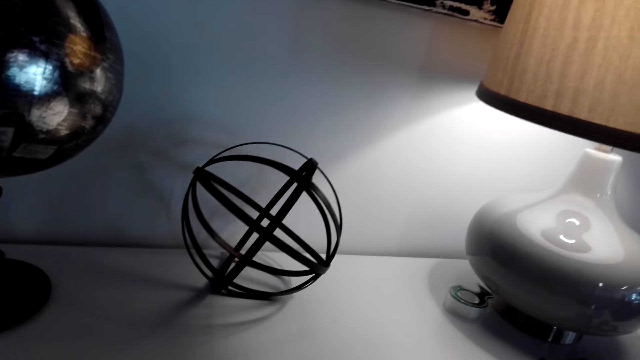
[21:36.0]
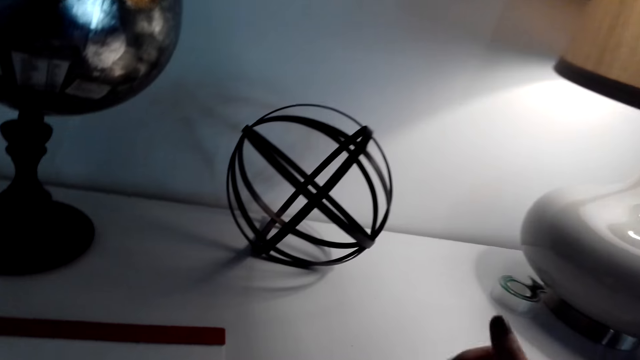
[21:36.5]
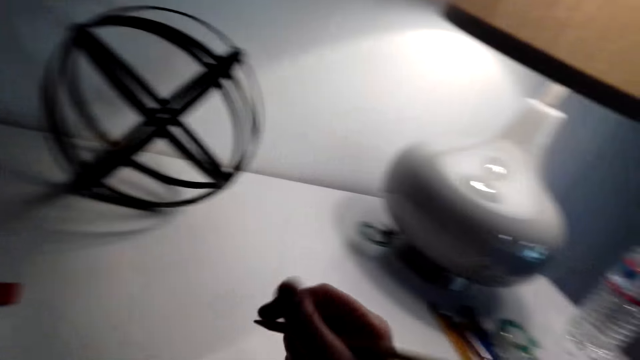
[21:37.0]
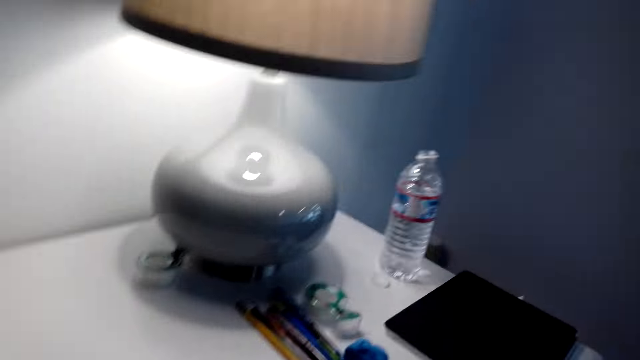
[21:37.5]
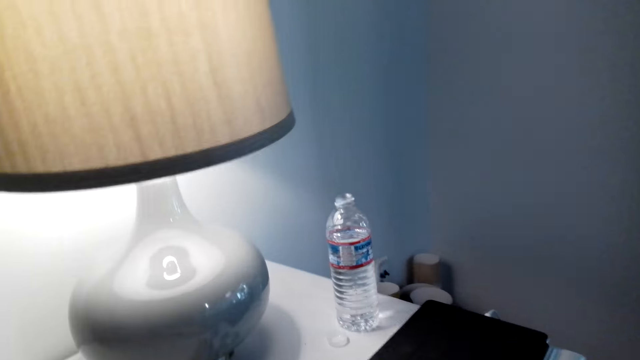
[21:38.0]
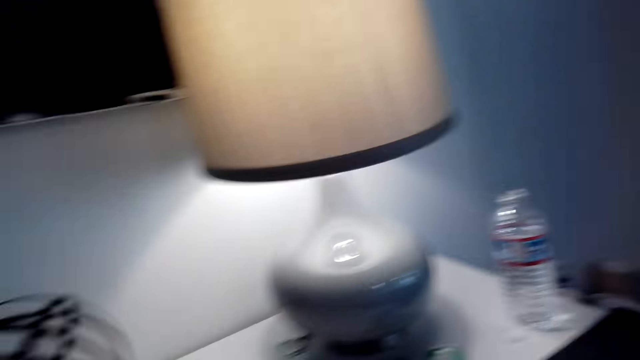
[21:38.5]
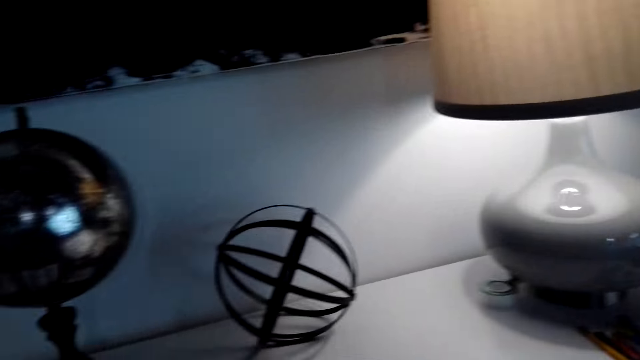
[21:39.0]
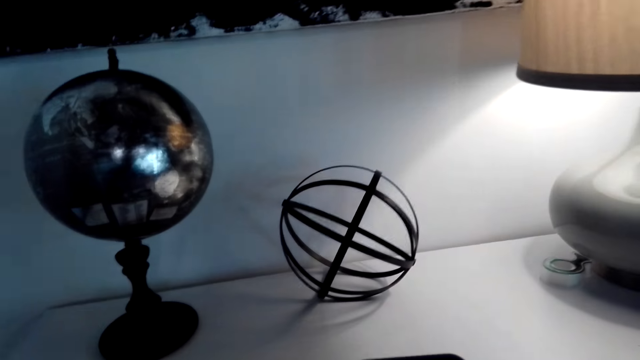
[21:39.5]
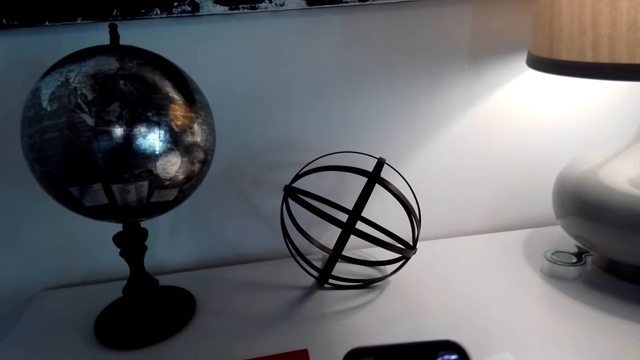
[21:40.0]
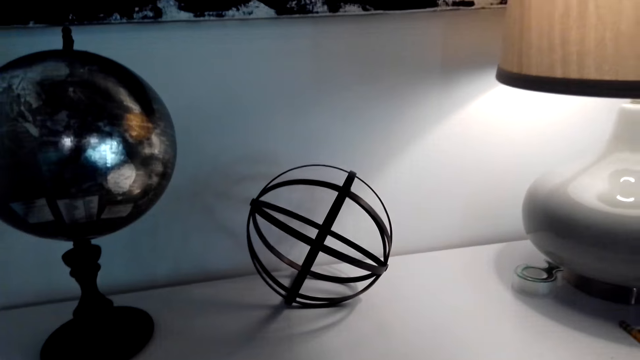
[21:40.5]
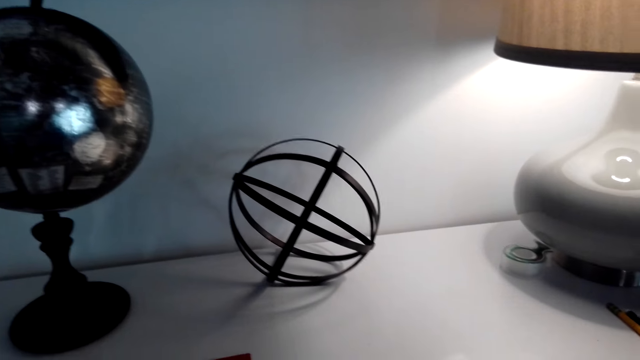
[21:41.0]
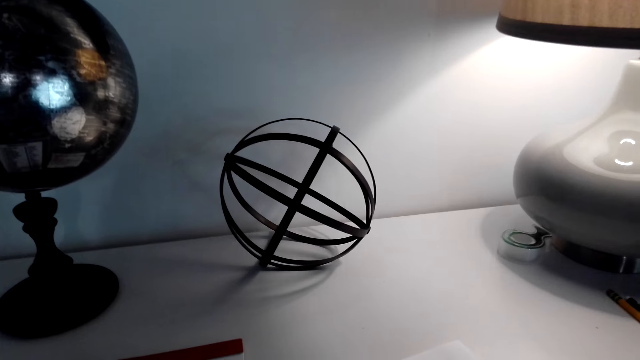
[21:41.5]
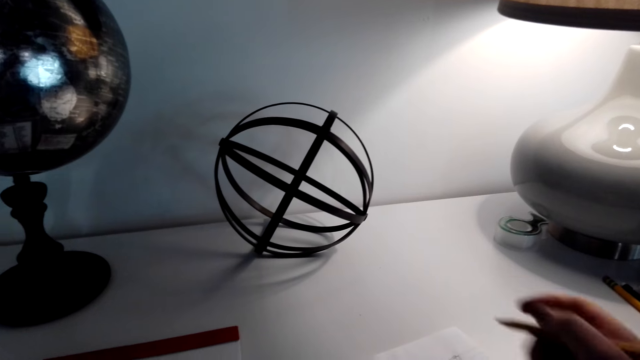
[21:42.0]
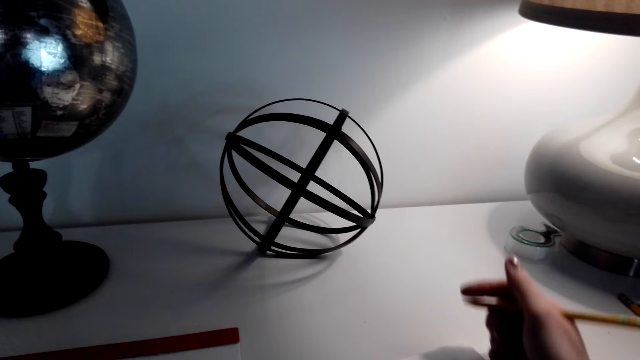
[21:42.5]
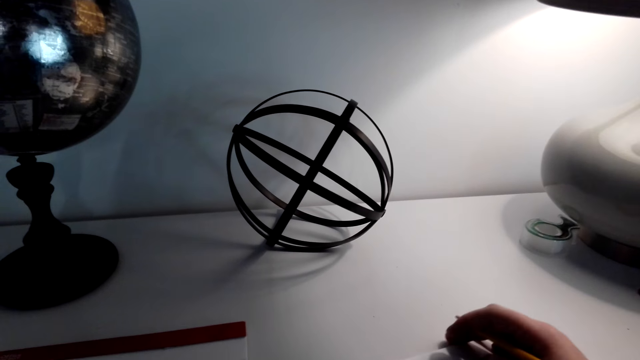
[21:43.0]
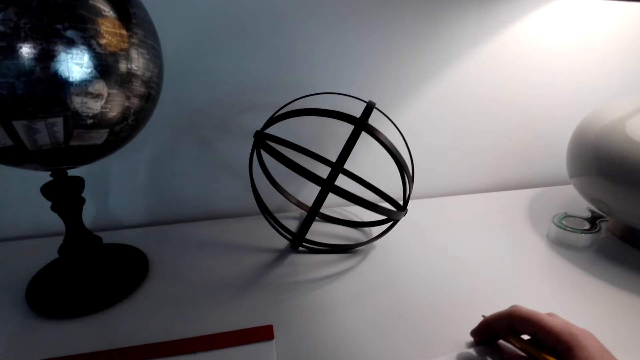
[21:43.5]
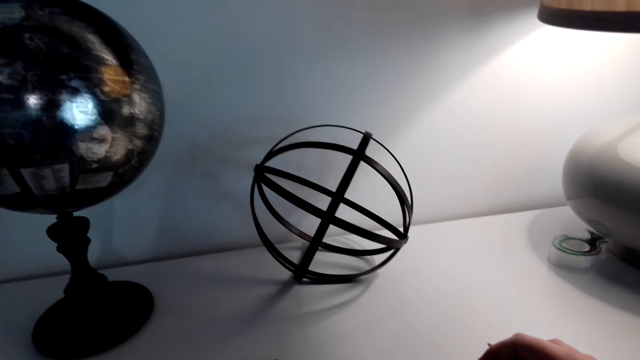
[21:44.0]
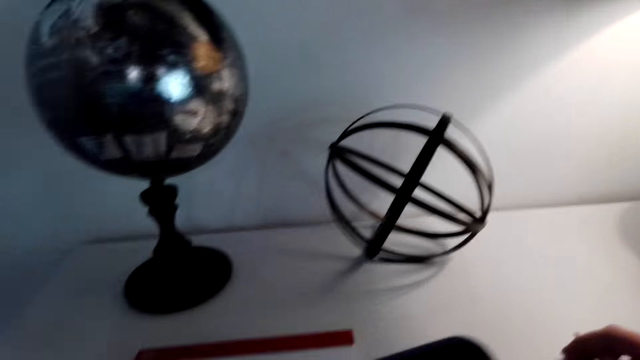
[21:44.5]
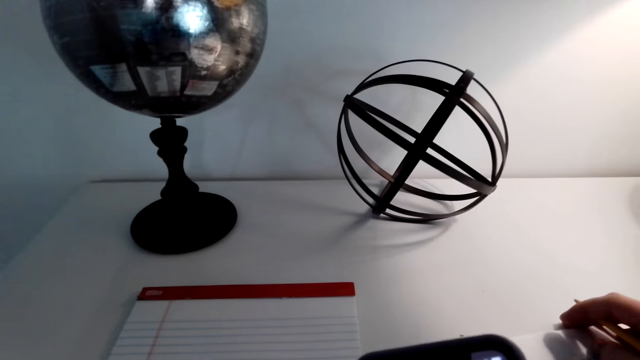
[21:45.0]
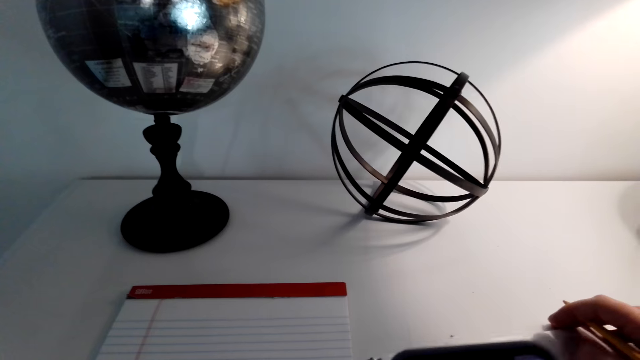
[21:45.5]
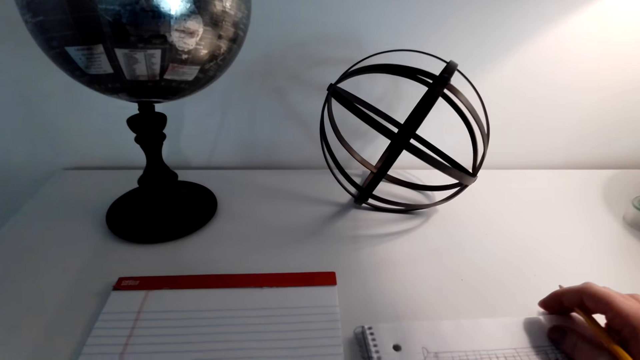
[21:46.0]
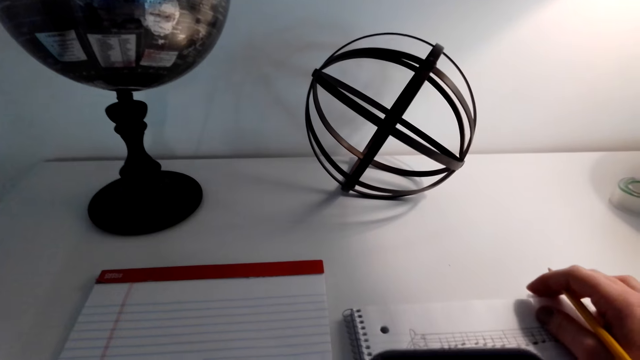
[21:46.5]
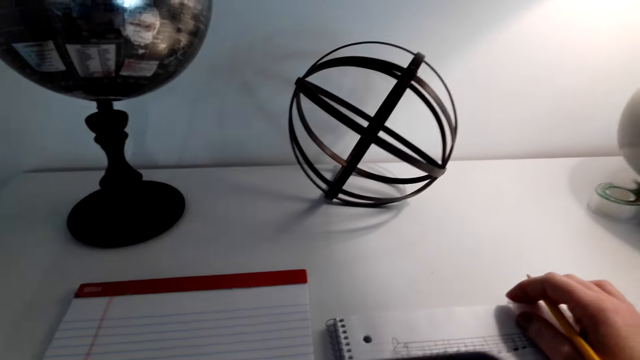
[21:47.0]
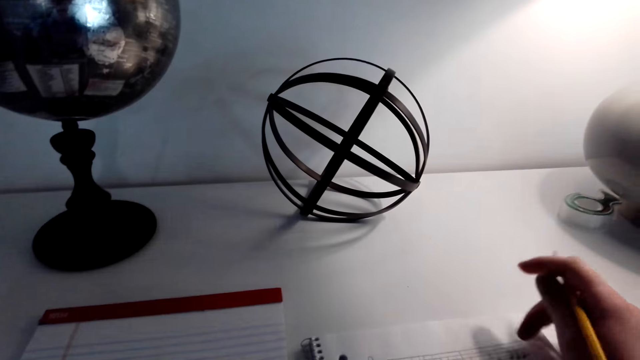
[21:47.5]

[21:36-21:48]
The camera wearer looks around the desk. They hold the phone. They talk on the phone.

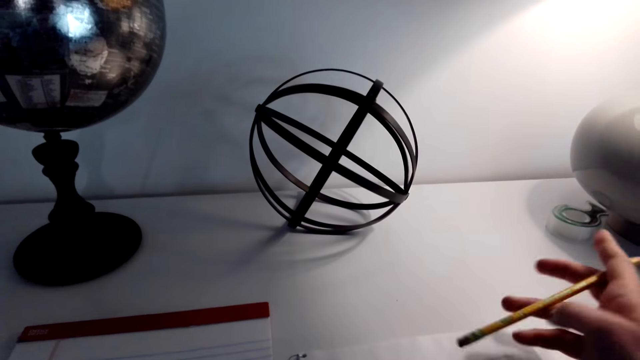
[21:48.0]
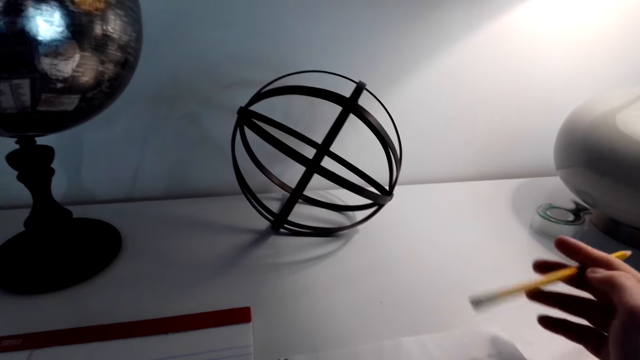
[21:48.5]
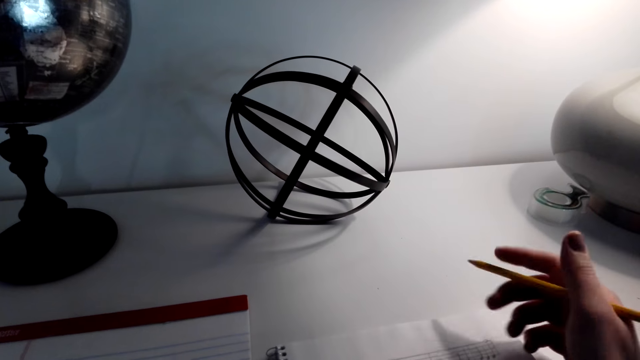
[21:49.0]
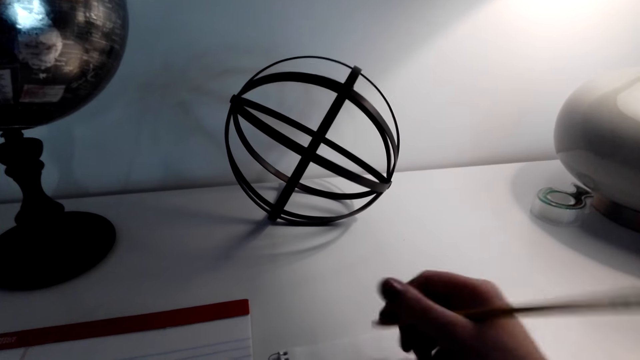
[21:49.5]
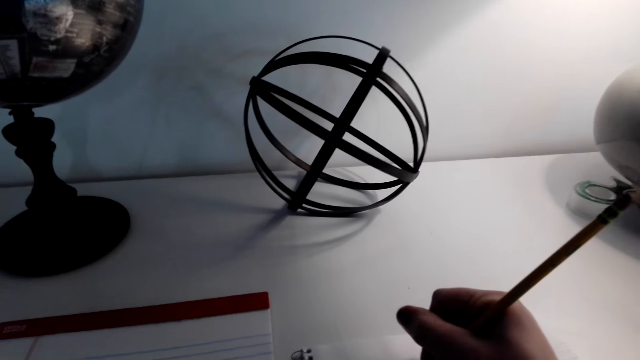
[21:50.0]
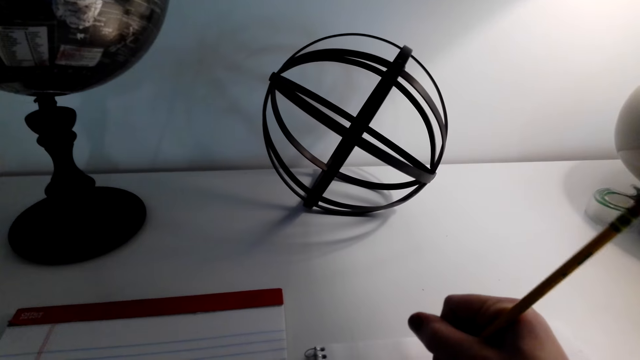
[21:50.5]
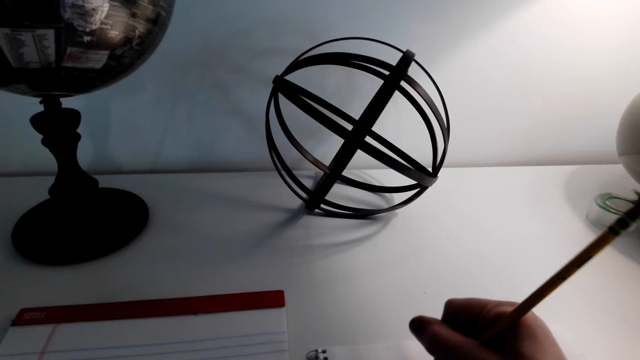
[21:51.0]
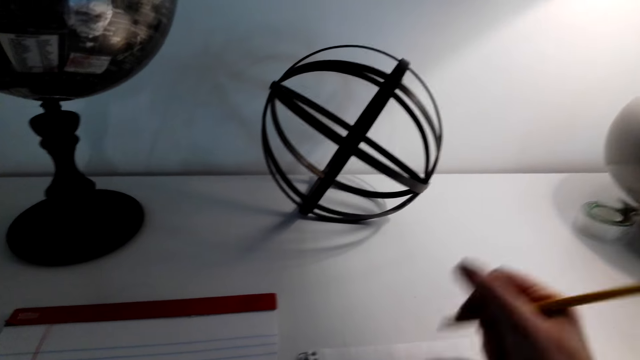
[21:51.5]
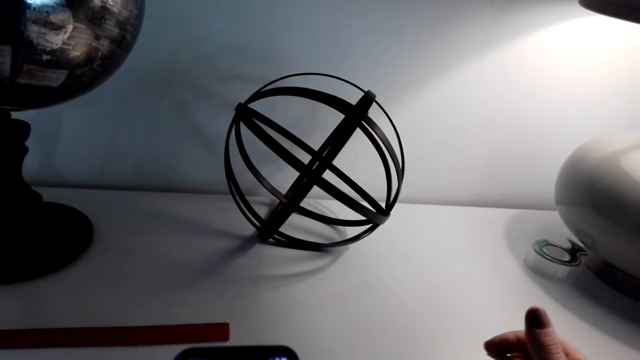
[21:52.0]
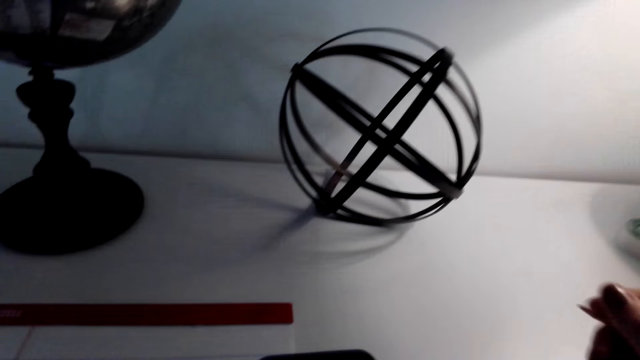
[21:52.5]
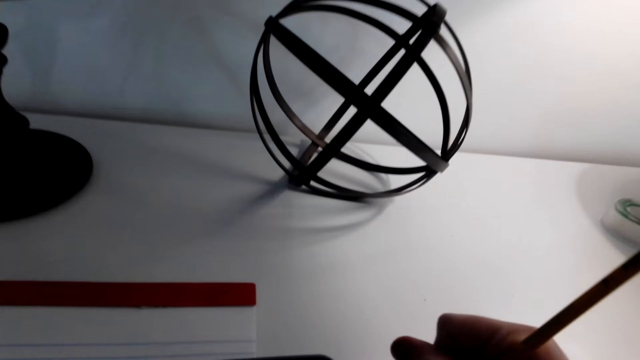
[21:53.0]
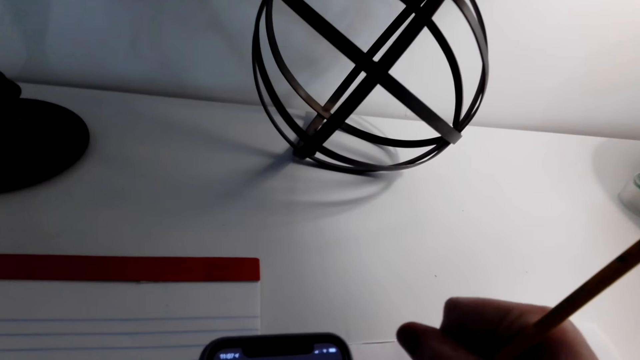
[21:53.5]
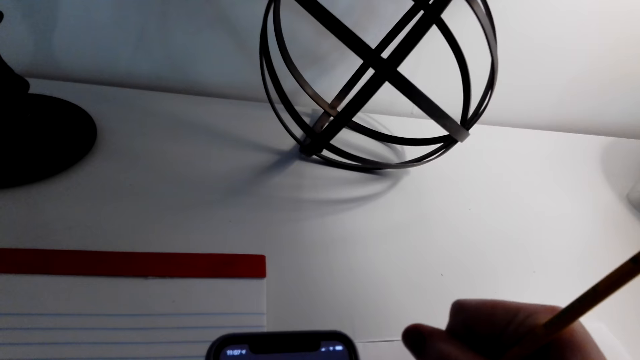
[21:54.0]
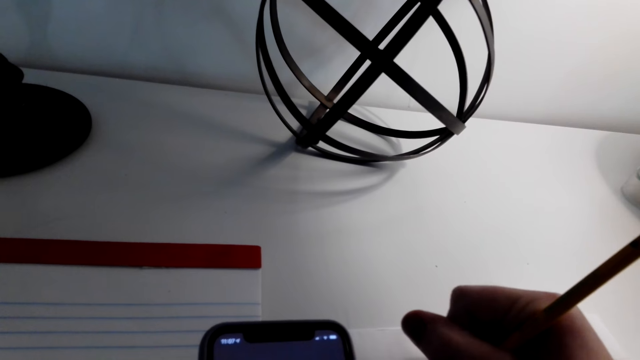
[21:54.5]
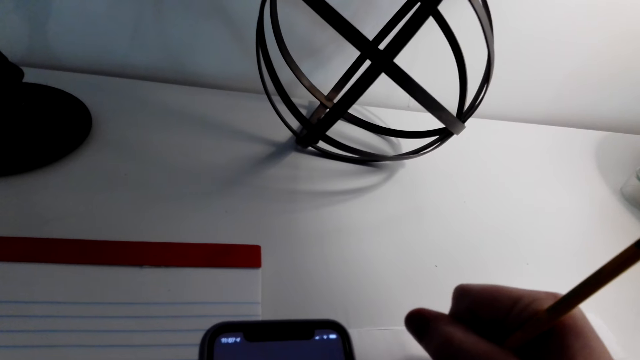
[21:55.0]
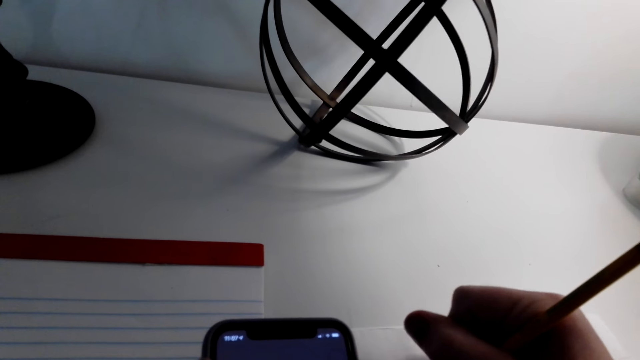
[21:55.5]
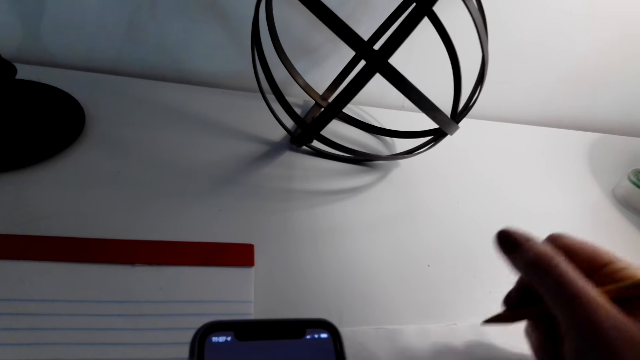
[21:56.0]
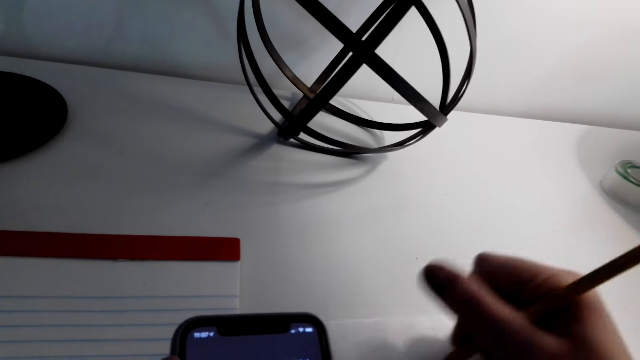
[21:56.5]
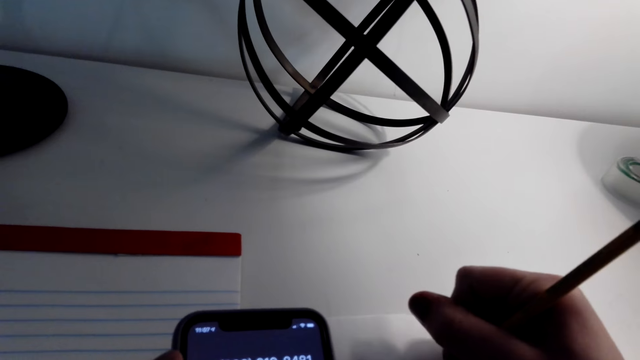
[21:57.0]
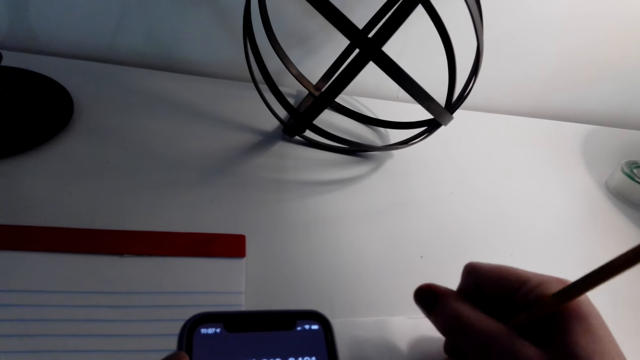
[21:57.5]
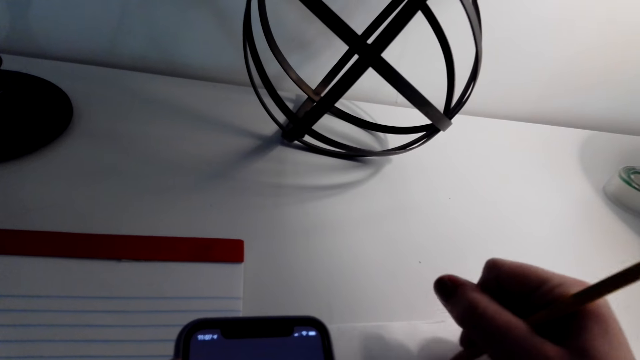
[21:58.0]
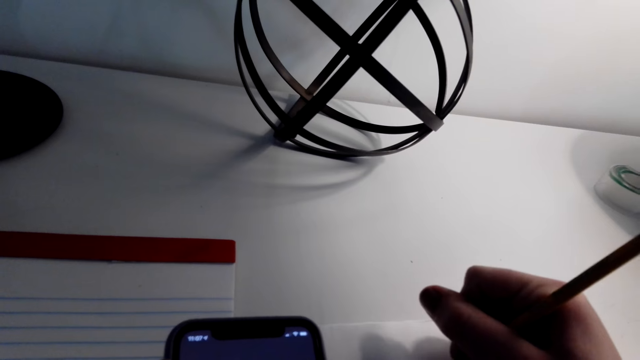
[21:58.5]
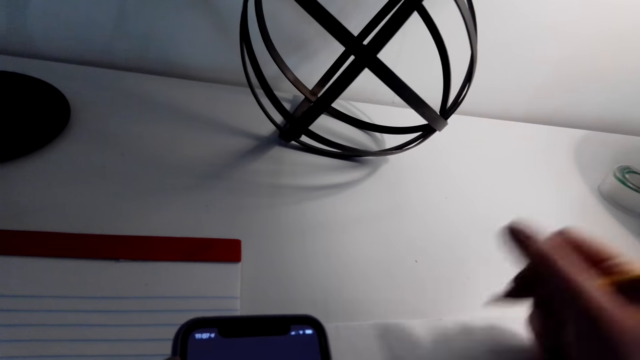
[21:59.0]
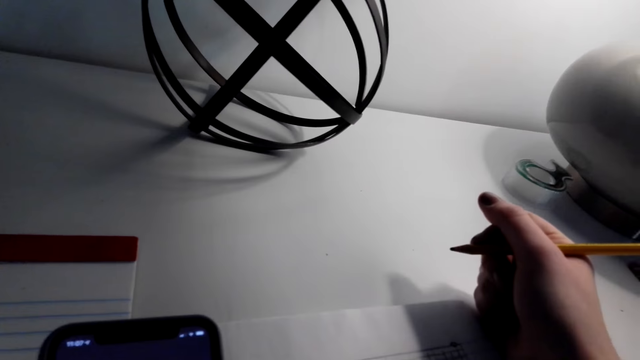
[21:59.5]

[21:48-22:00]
The camera wearer writes on a paper.
